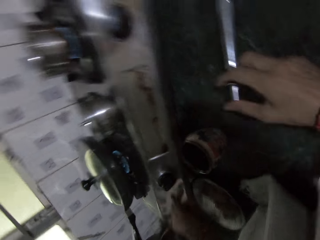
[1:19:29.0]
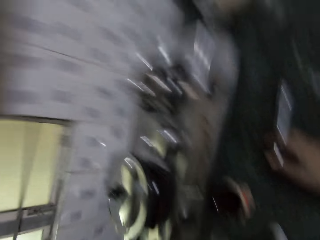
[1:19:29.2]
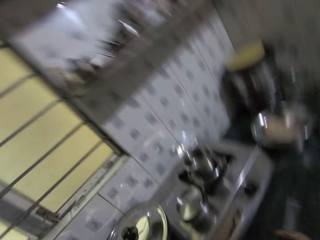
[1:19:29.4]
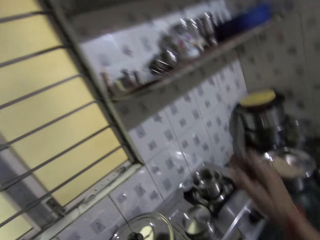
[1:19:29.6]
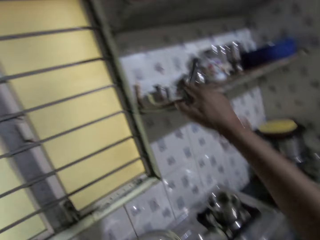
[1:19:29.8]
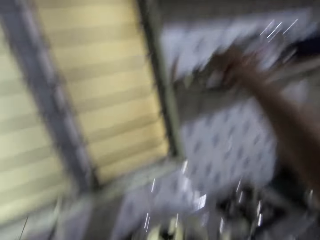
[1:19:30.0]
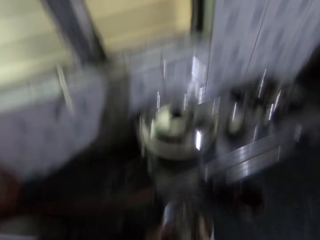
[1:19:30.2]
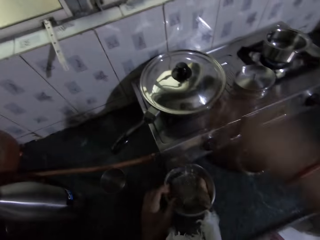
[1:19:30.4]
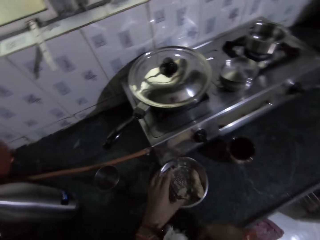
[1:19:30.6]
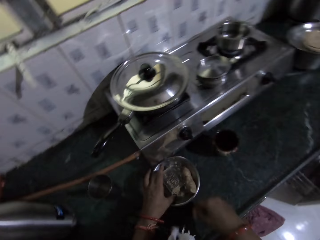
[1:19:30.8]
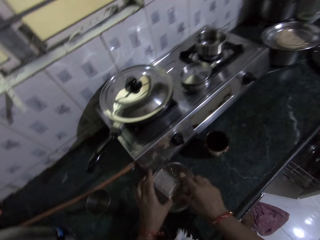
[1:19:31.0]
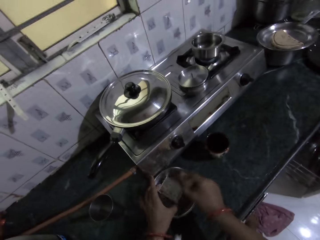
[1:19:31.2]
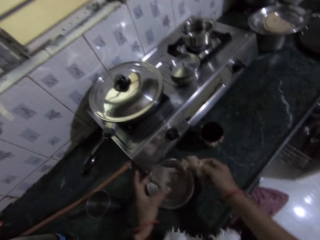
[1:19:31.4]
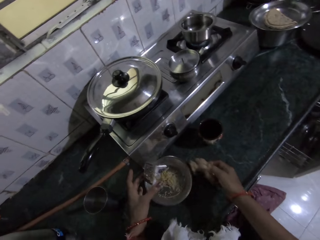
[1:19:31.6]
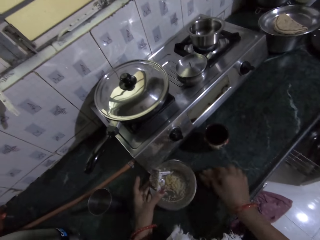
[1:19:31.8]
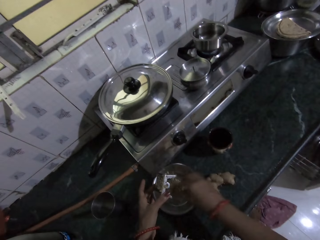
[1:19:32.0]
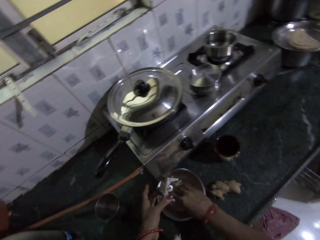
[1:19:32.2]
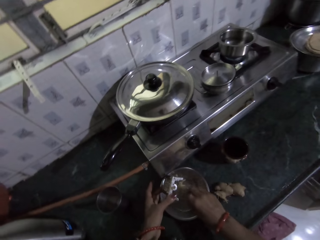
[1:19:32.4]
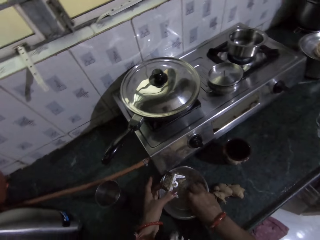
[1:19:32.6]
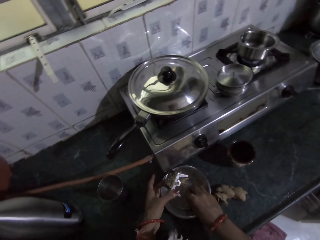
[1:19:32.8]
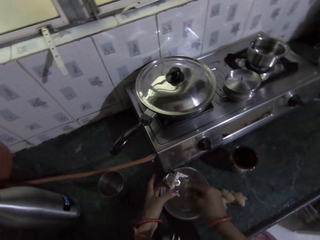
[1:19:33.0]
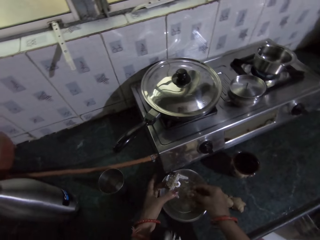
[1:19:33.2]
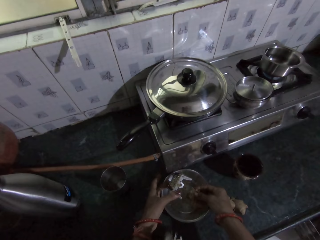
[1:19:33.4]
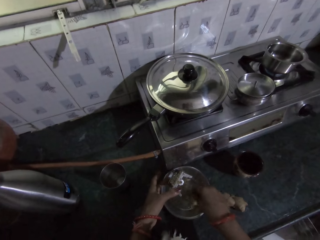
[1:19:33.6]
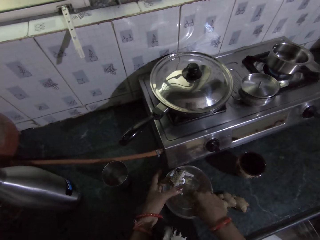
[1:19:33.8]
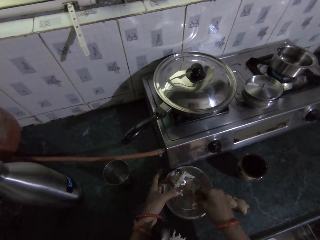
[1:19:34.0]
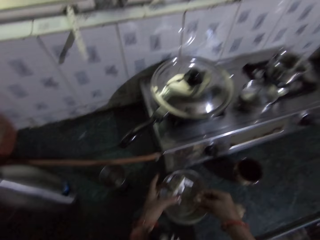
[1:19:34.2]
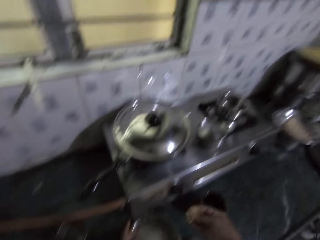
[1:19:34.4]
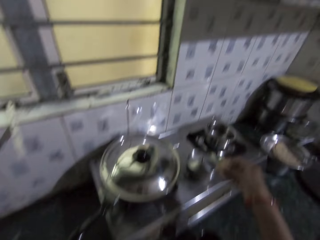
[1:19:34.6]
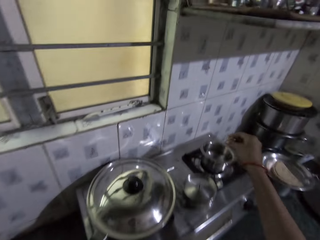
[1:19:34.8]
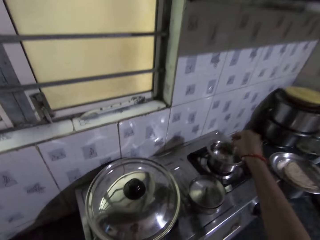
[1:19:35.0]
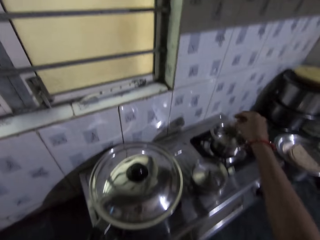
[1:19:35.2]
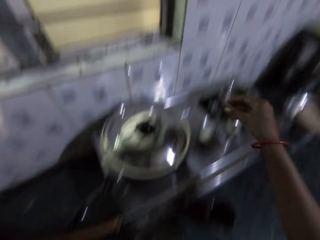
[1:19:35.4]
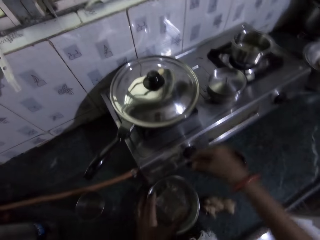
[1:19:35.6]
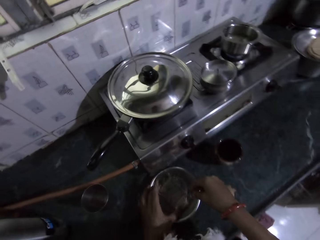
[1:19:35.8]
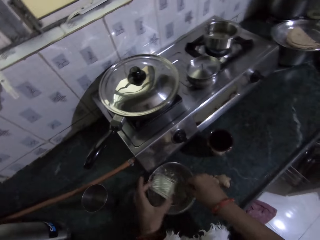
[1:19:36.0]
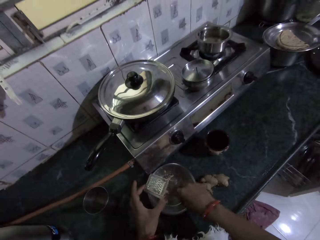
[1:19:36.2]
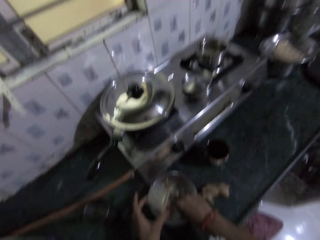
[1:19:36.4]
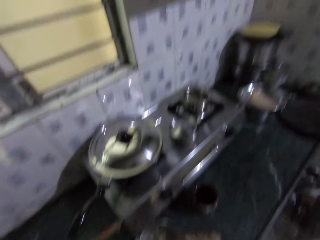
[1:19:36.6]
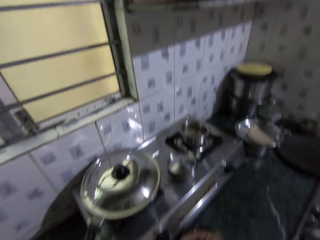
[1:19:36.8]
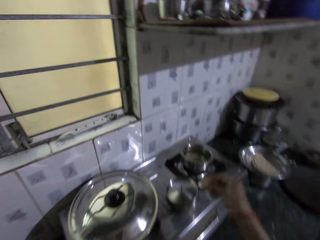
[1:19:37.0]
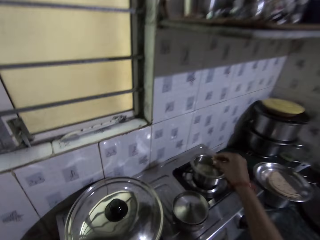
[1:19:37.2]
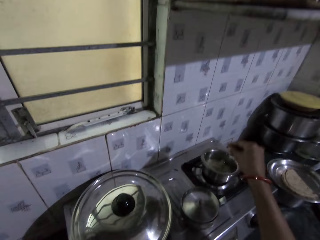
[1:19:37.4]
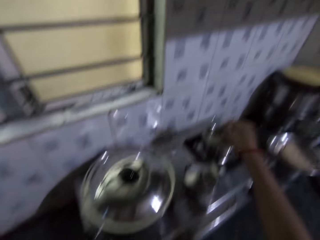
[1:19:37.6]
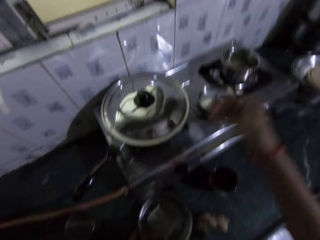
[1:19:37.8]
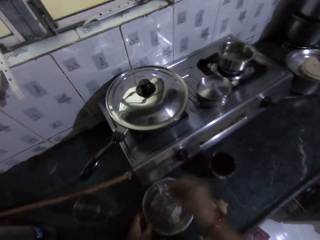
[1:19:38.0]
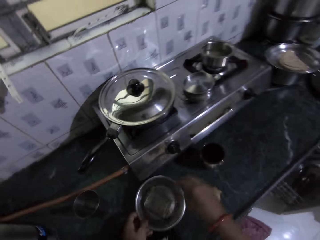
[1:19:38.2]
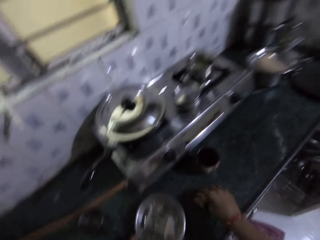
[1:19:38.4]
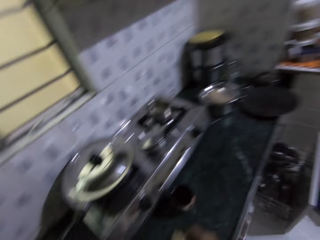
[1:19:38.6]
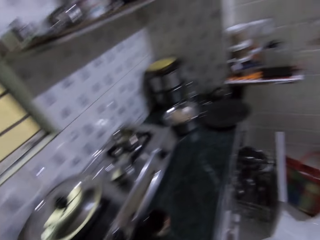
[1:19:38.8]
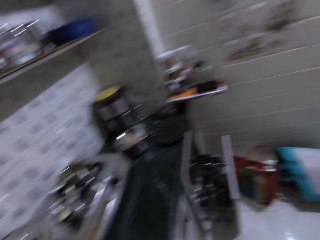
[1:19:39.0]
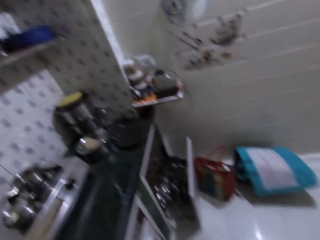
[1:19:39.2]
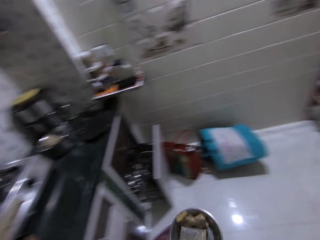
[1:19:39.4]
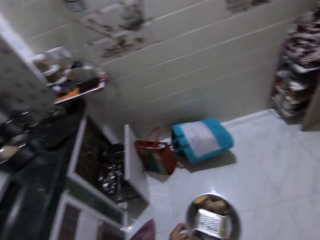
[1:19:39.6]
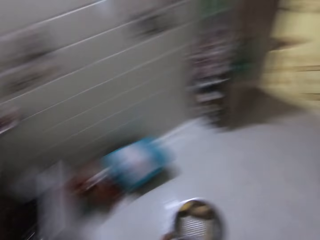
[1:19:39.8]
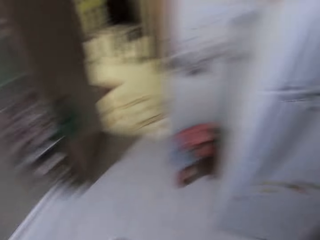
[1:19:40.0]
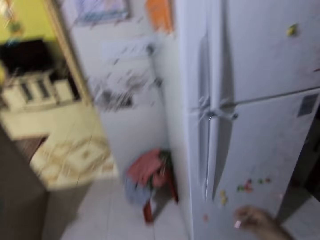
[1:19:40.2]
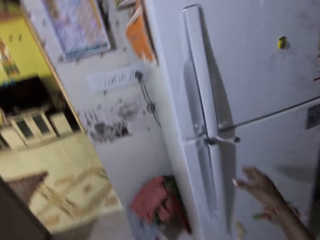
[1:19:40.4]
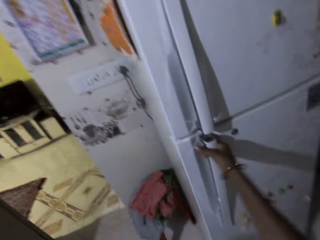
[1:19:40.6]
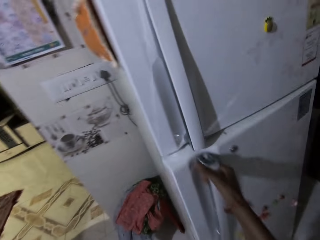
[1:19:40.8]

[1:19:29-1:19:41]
The camera wearer places the lighter on a cabinet in the kitchen with her right hand. She hits the grater in the bowl with her left hand. She raises the grater with her left hand. She picks ginger from the bowl. She drops the ginger root on the table with her right hand. She packs shredded ginger in the bowl with her right hand. She picks ginger pieces from the bowl. She pours the shredded ginger in her right hand in a pot on the gas cooker. She raises the grater with her left hand. She packs shredded ginger in the bowl with her right hand. She picks ginger pieces from the bowl. She pours the shredded ginger in her right hand in the pot on the gas cooker. She wriggles her right hand over the bowl on the table. She picks the ginger from the table with her right hand. She picks the ginger bowl. She walks in the kitchen. She opens the refrigerator with her right hand.

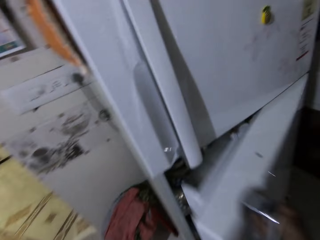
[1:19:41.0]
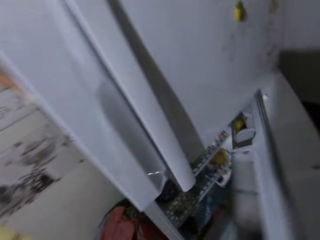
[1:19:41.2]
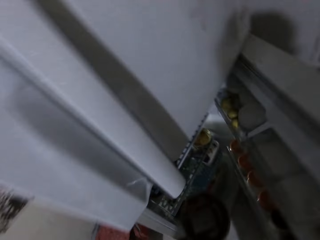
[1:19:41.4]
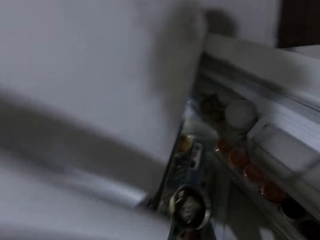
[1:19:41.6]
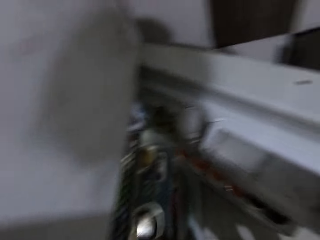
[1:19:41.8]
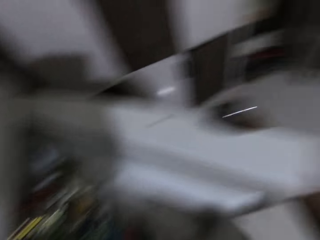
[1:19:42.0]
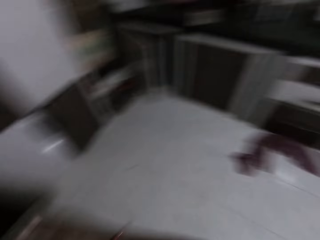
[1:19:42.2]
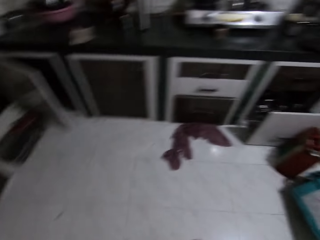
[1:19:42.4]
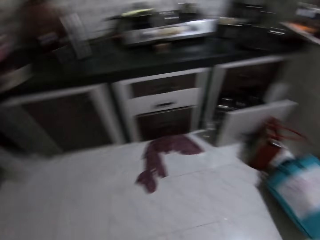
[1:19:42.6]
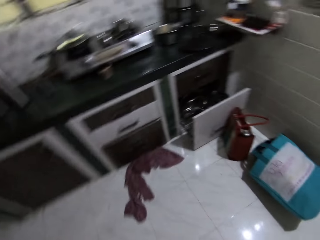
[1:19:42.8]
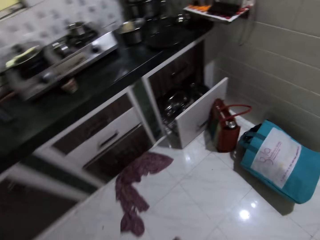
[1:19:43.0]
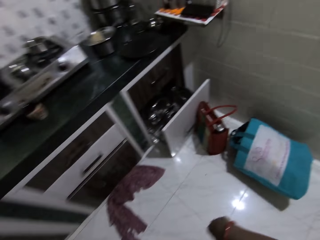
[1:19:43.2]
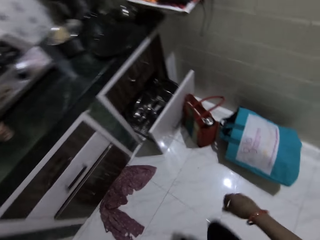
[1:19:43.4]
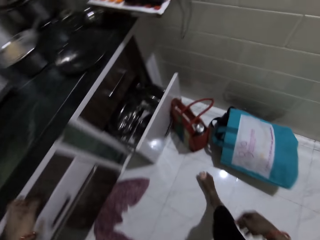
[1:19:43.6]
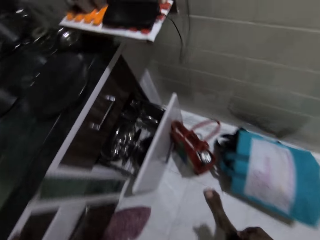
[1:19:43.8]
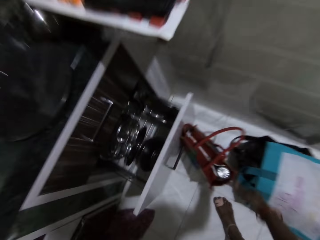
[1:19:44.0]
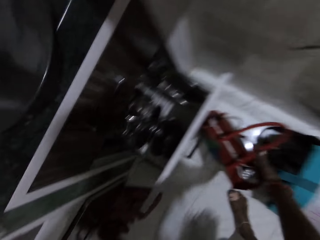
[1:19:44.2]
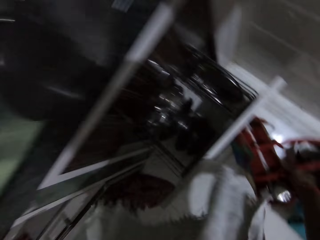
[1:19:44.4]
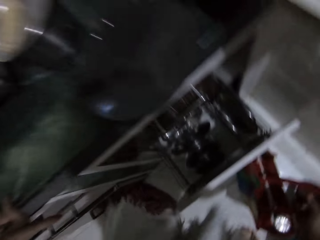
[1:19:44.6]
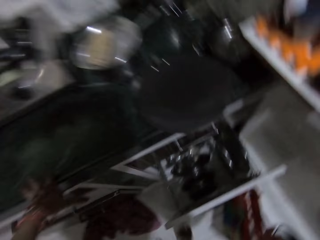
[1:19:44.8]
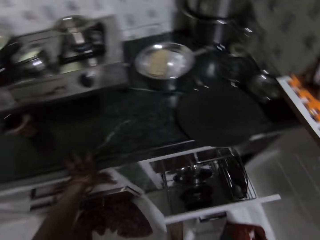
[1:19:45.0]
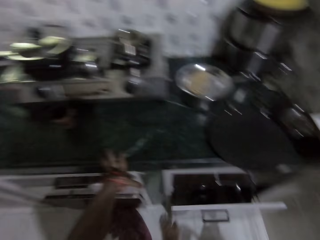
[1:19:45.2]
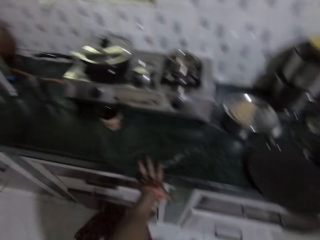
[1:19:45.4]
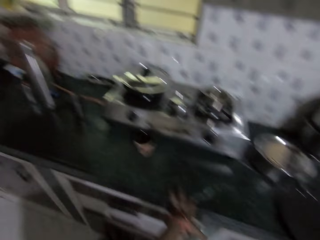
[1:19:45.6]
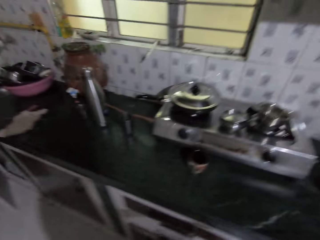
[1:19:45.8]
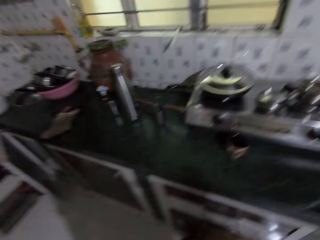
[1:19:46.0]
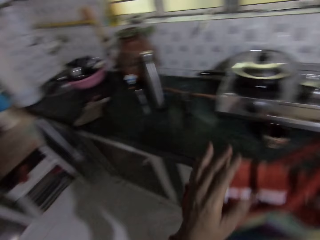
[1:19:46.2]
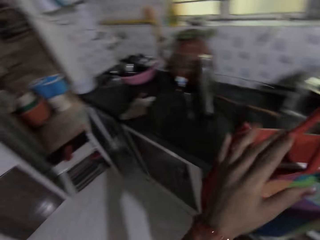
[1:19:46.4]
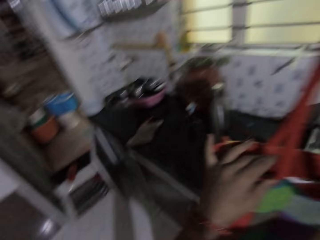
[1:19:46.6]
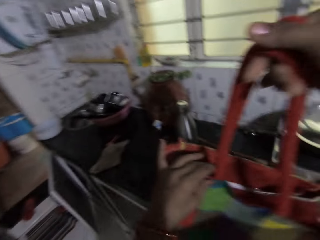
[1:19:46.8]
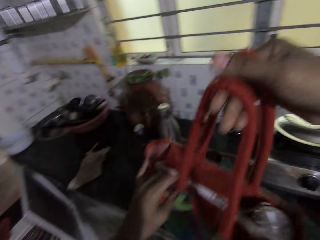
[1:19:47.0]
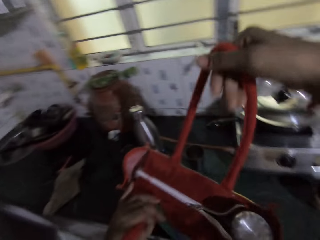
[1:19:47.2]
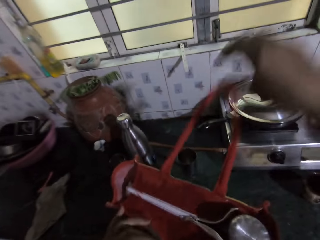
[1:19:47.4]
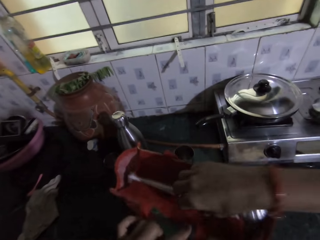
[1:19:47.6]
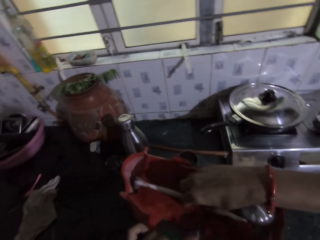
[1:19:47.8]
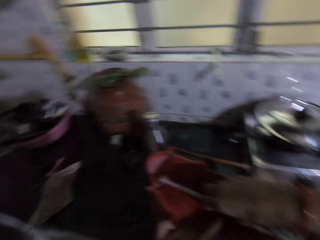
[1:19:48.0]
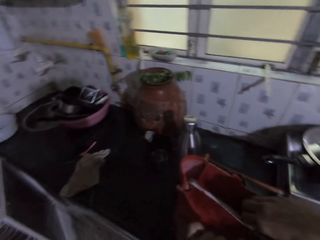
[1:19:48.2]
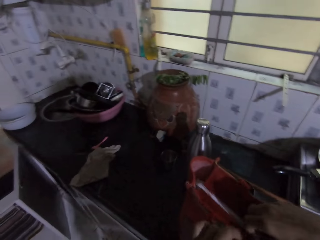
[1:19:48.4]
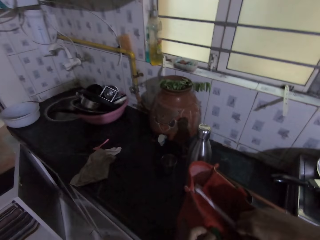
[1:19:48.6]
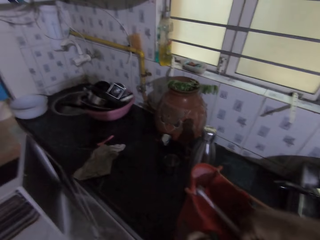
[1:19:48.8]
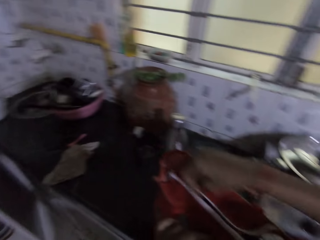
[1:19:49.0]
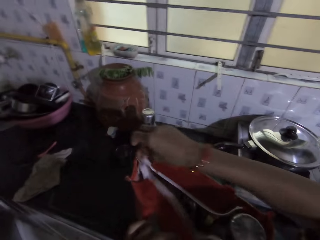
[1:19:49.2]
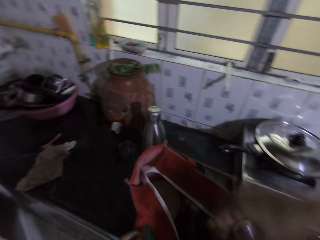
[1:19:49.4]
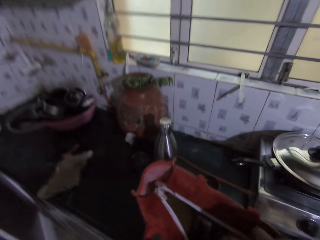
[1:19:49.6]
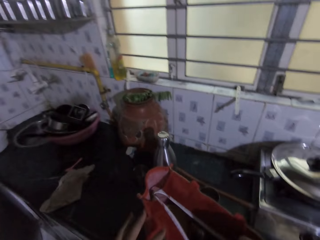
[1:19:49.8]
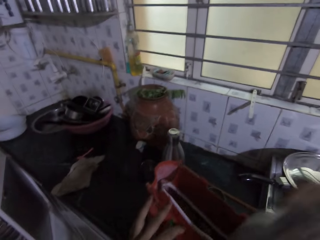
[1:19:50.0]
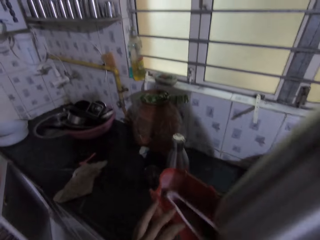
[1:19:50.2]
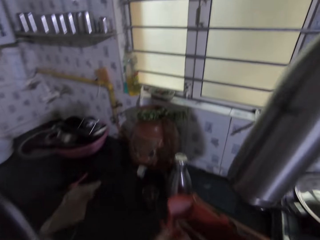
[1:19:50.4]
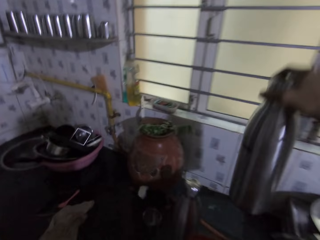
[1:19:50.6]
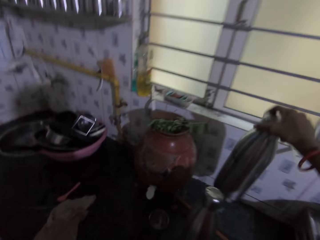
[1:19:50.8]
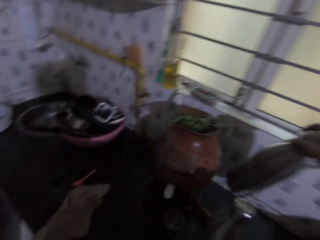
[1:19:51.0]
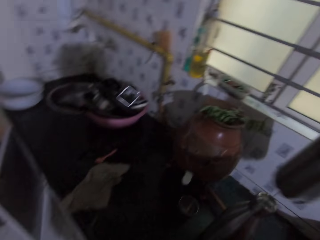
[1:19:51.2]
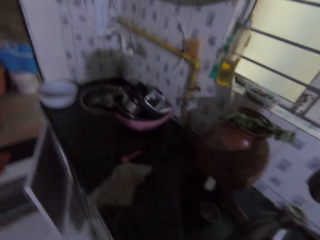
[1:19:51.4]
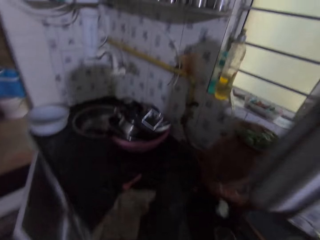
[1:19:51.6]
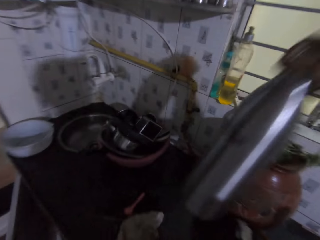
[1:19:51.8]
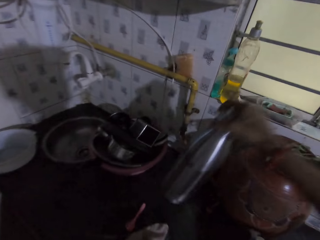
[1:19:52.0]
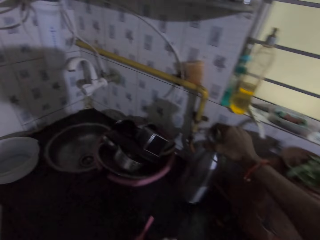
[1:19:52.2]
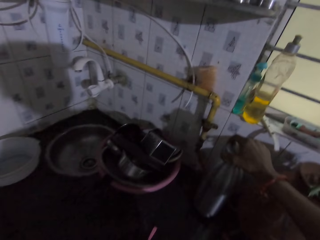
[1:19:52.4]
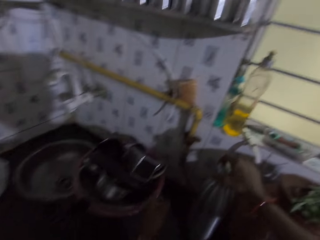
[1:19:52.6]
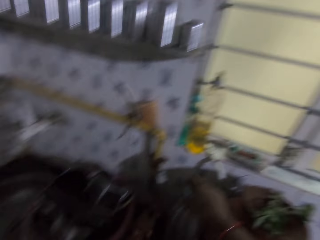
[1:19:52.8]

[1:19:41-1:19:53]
The camera wearer places the ginger bowl in the refrigerator with her left hand. She picks a bag from the floor with her right hand. She pushes a drawer in the kitchen with her right leg. She places the bag on the table with both hands. She opens a zip on the bag with her right hand. She picks a flask from the bag with her right hand. She places the flask in her right hand on the table.
